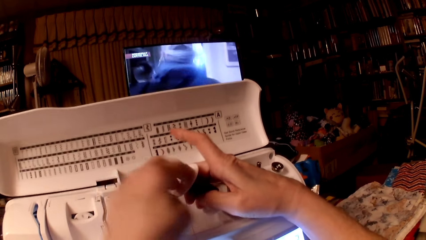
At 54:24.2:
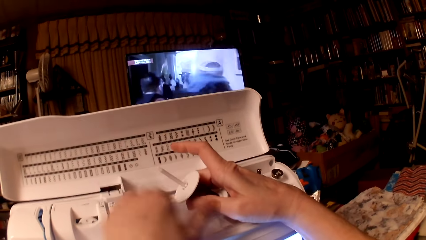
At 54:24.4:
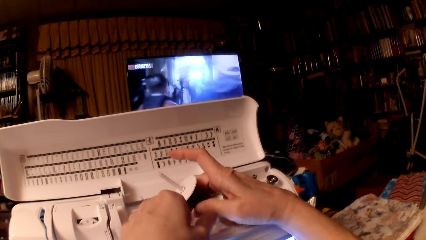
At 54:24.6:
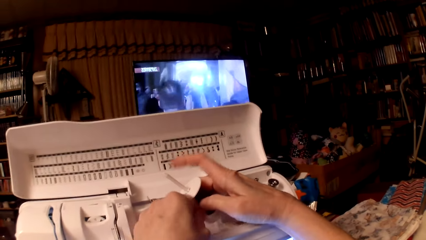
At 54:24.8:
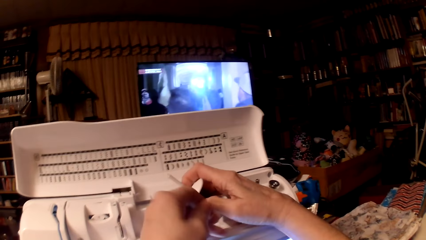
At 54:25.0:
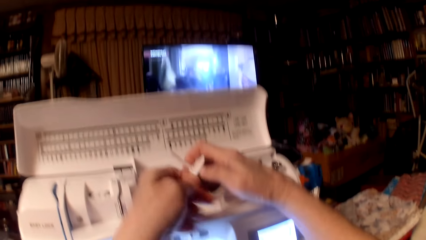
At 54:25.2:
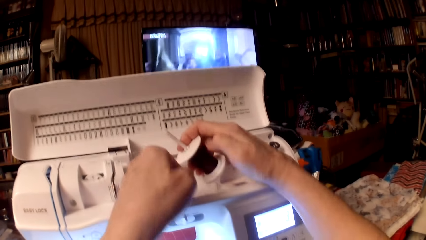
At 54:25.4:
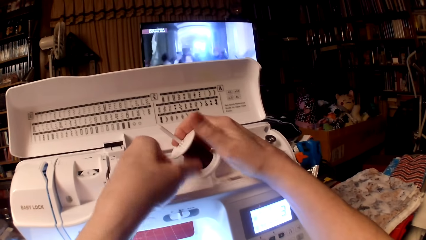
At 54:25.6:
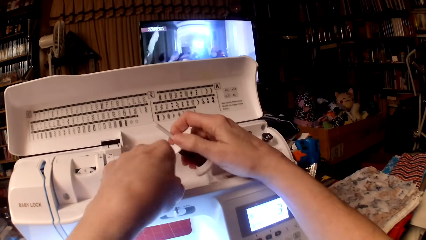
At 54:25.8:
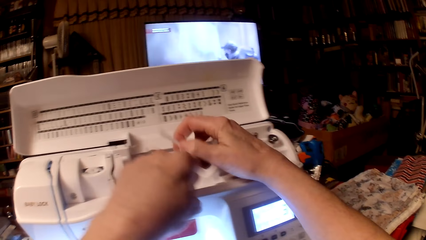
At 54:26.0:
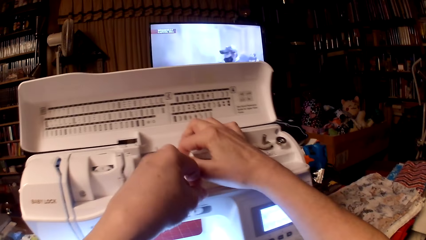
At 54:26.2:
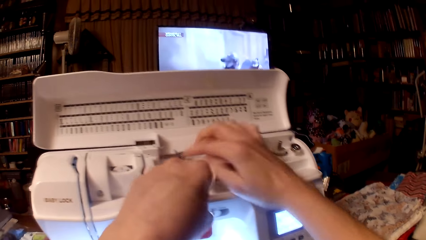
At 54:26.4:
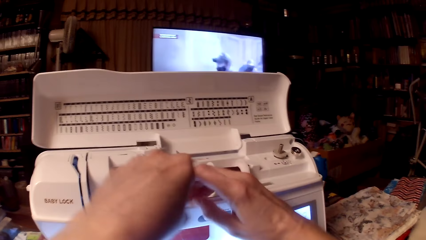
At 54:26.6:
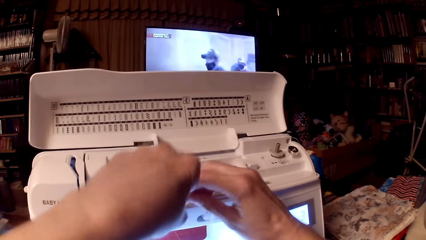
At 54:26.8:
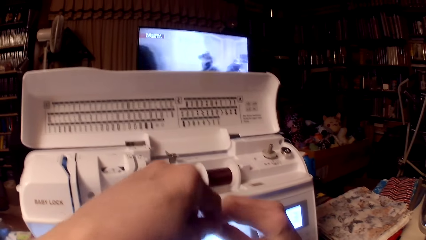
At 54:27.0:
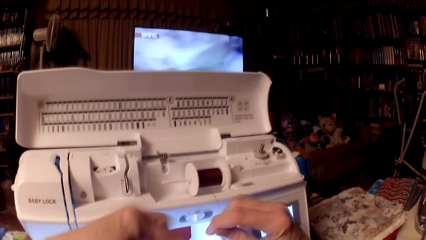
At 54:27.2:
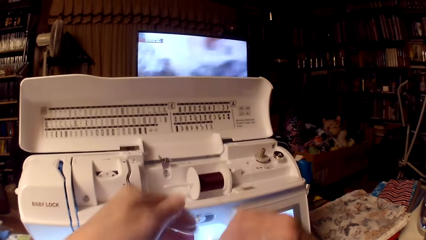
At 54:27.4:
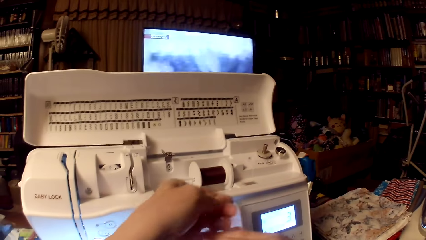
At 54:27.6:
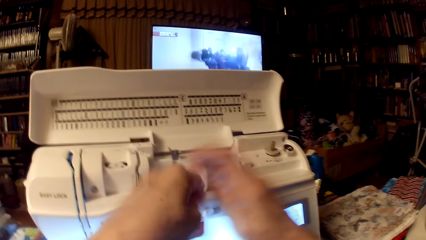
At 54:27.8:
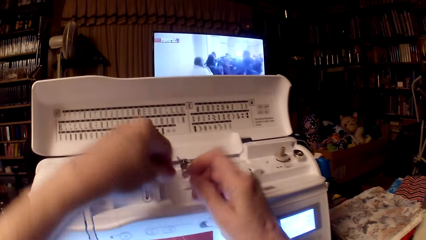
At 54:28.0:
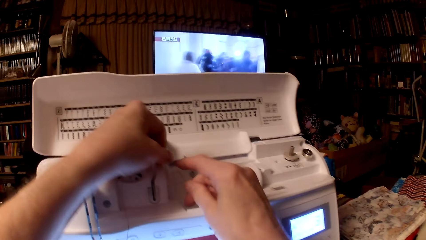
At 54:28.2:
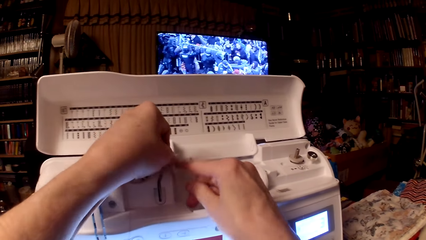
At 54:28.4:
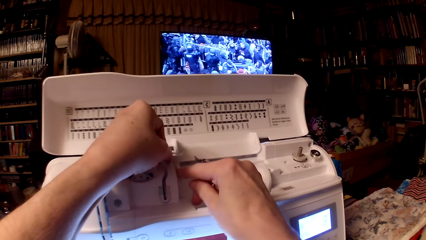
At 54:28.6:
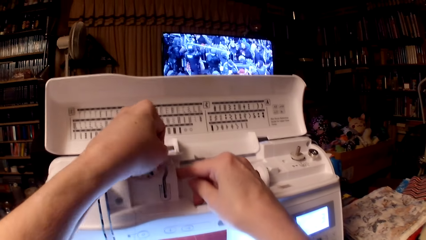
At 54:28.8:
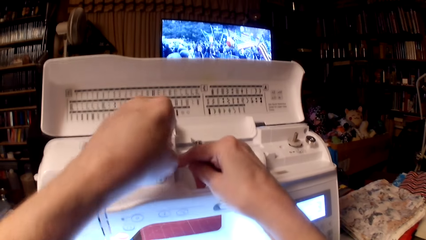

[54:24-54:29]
The camera wearer sets the thread on the sewing machine.

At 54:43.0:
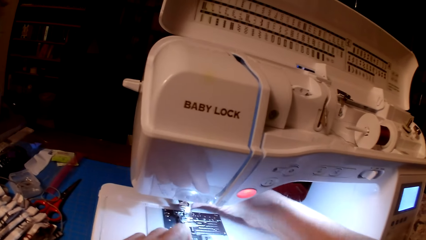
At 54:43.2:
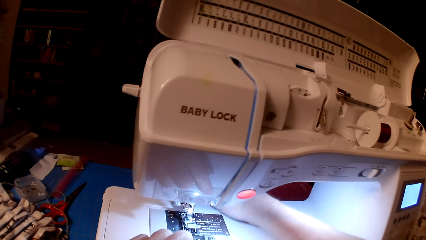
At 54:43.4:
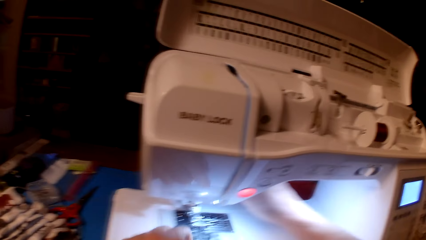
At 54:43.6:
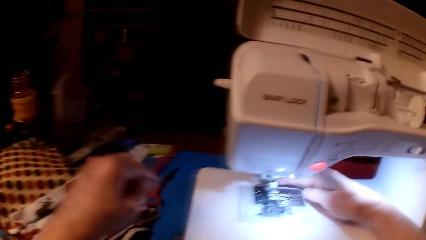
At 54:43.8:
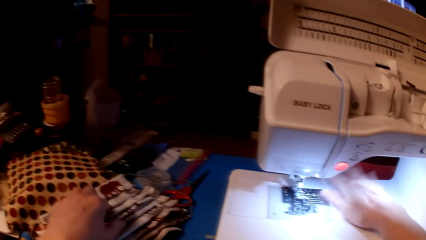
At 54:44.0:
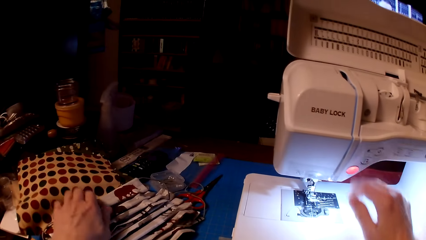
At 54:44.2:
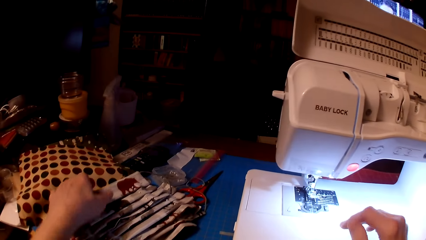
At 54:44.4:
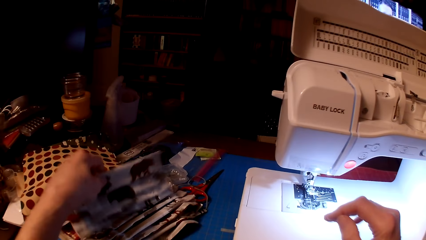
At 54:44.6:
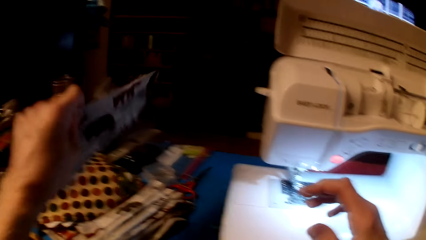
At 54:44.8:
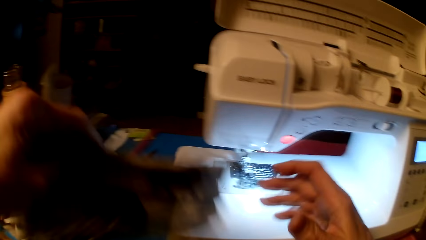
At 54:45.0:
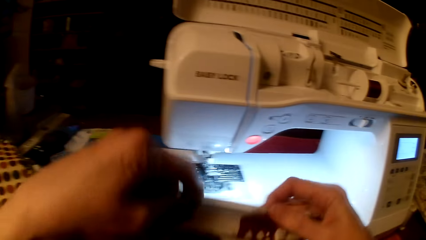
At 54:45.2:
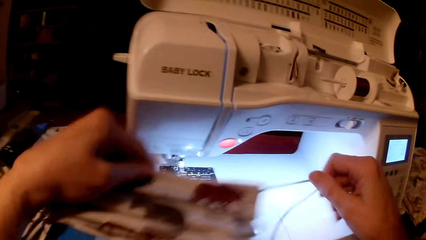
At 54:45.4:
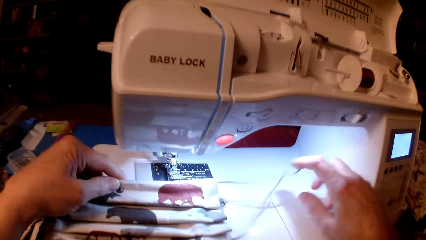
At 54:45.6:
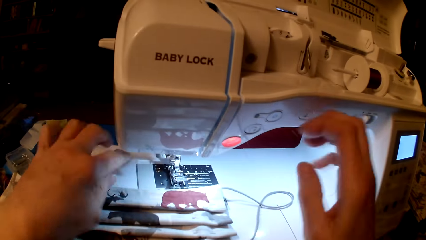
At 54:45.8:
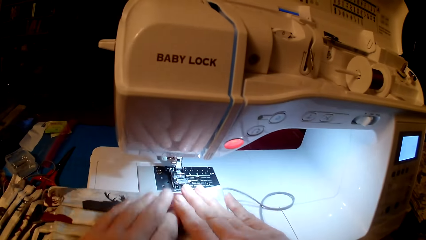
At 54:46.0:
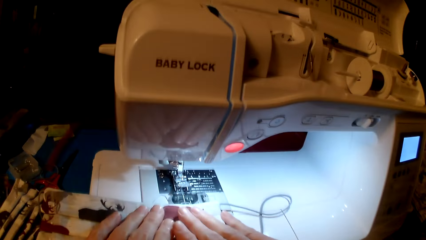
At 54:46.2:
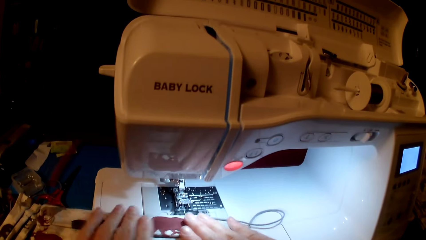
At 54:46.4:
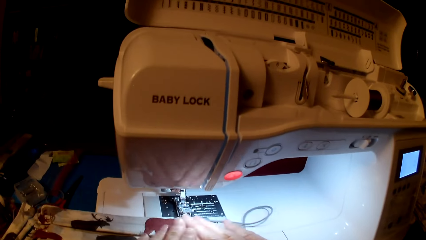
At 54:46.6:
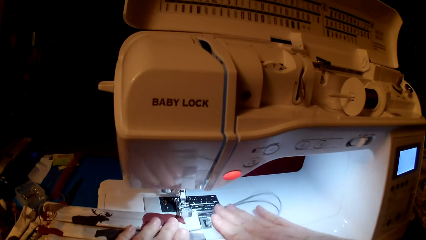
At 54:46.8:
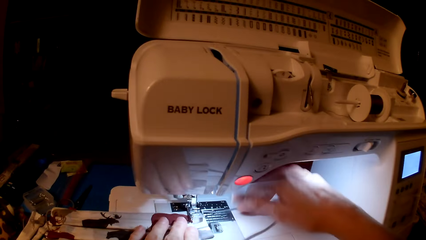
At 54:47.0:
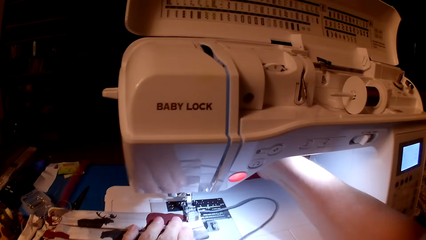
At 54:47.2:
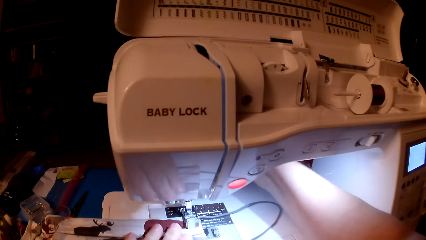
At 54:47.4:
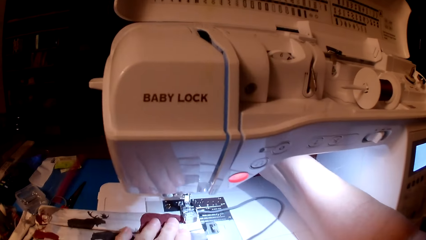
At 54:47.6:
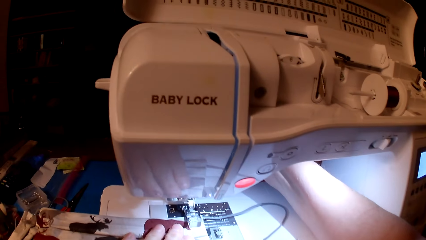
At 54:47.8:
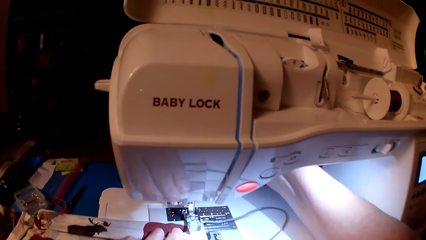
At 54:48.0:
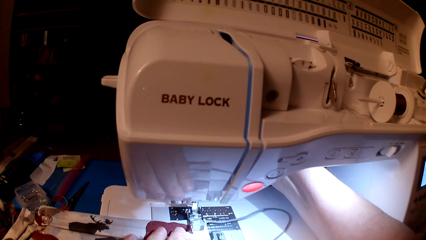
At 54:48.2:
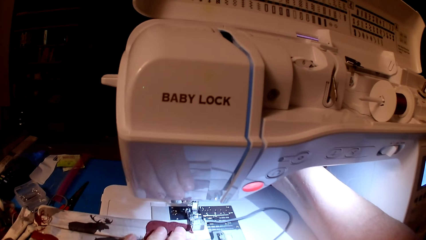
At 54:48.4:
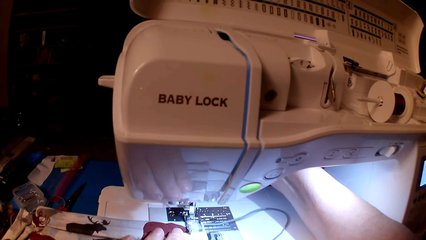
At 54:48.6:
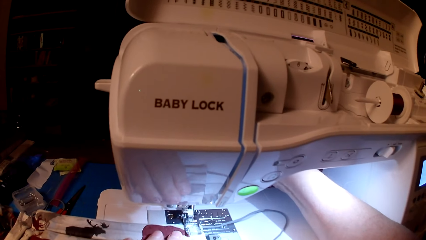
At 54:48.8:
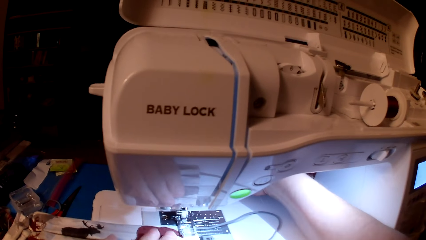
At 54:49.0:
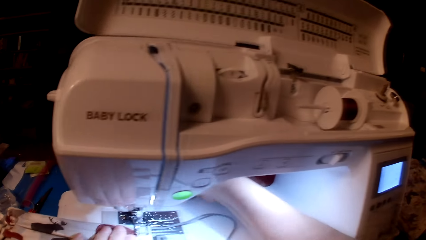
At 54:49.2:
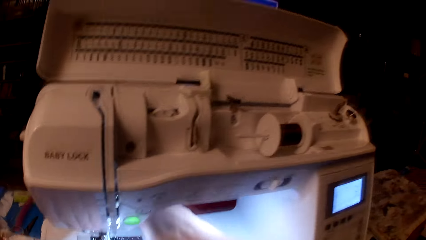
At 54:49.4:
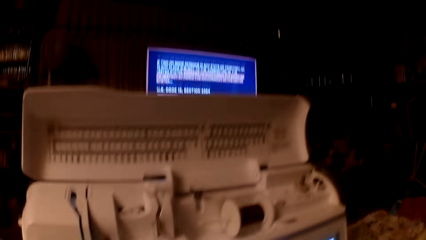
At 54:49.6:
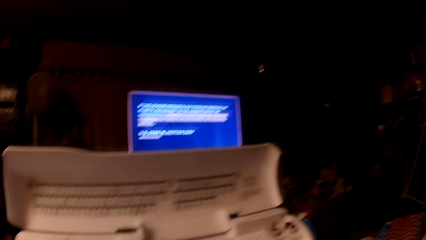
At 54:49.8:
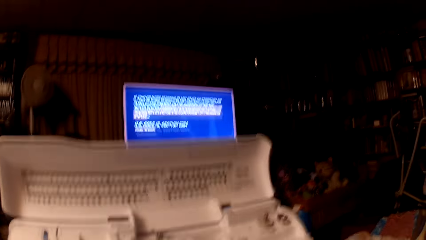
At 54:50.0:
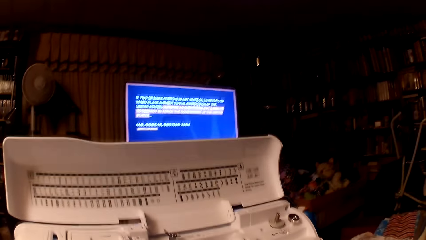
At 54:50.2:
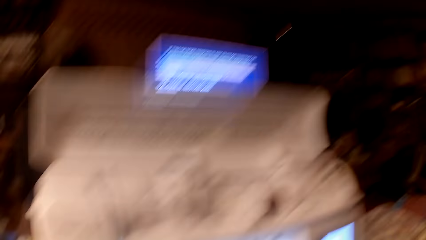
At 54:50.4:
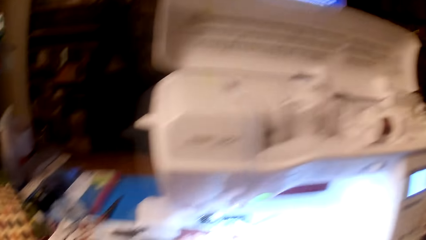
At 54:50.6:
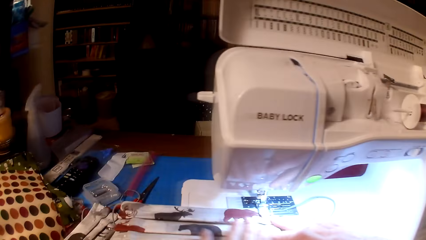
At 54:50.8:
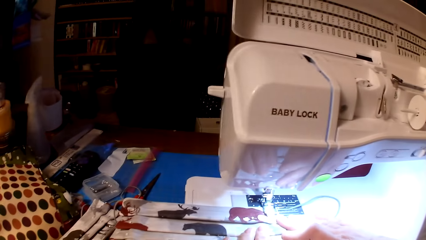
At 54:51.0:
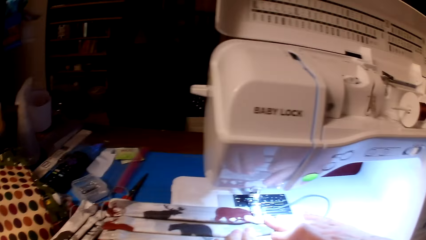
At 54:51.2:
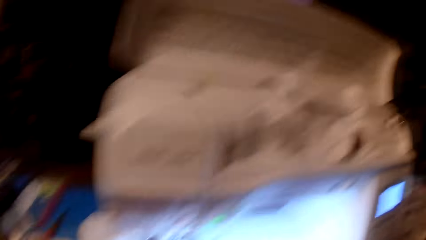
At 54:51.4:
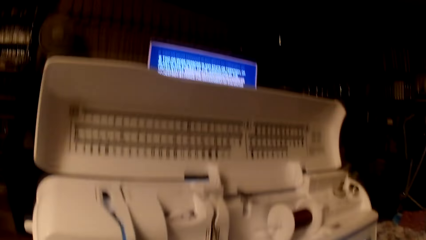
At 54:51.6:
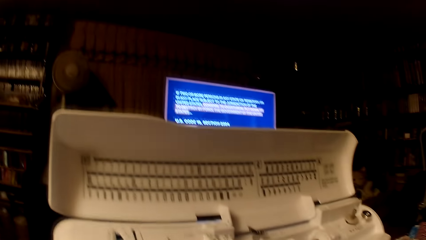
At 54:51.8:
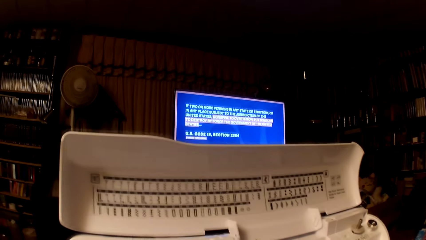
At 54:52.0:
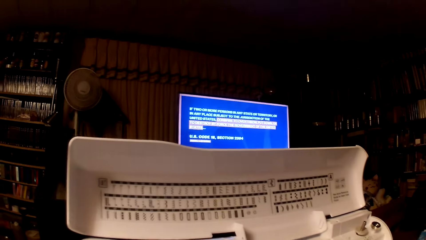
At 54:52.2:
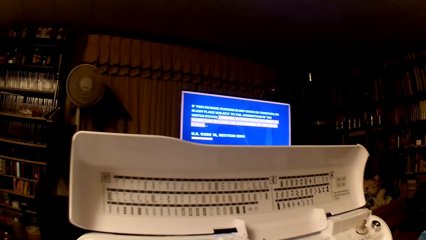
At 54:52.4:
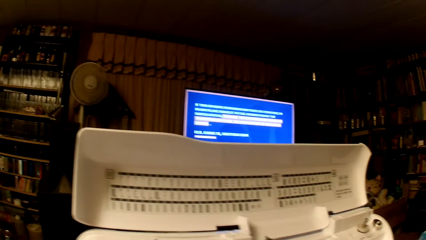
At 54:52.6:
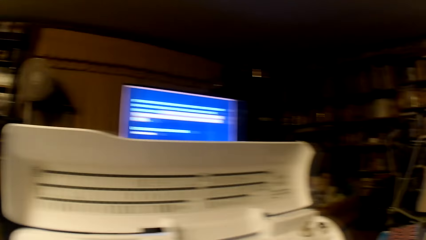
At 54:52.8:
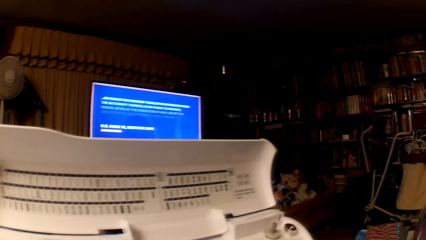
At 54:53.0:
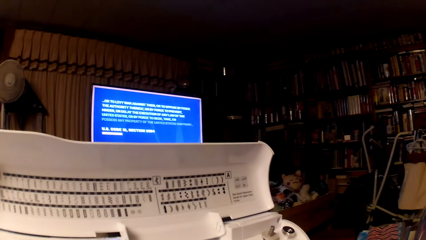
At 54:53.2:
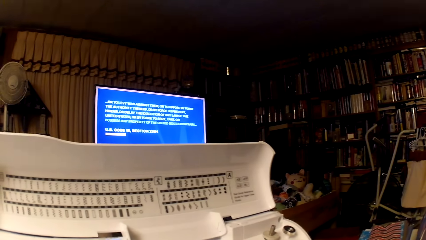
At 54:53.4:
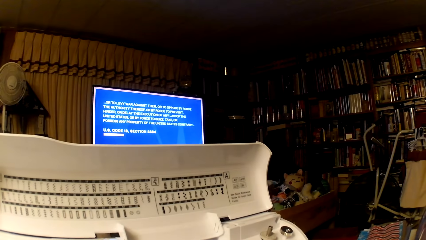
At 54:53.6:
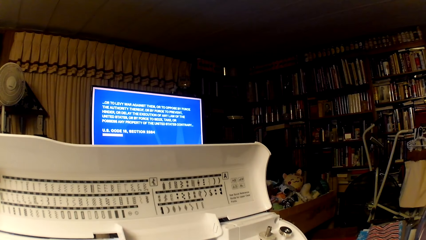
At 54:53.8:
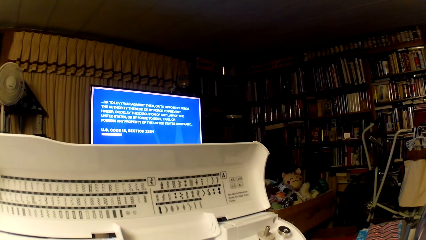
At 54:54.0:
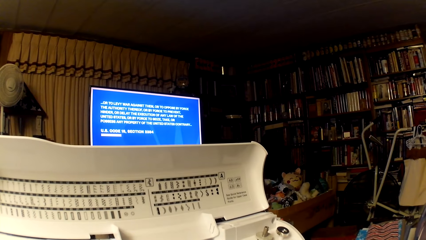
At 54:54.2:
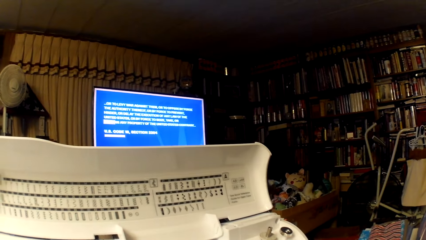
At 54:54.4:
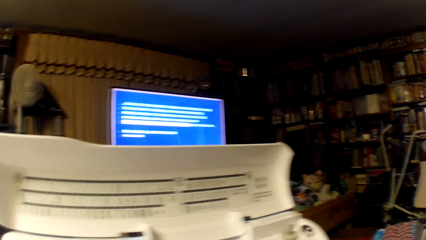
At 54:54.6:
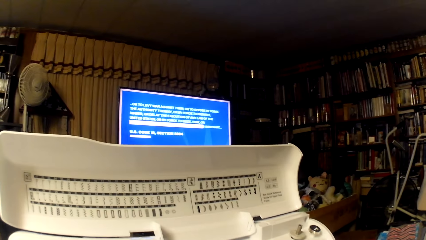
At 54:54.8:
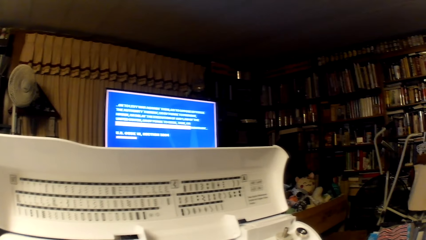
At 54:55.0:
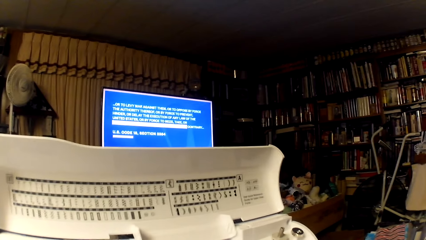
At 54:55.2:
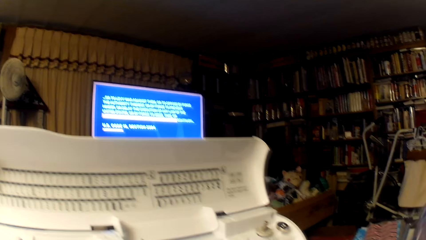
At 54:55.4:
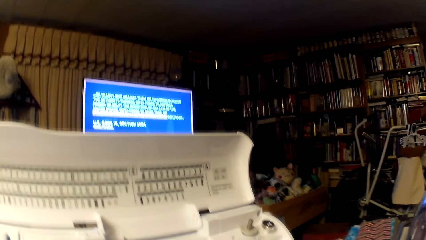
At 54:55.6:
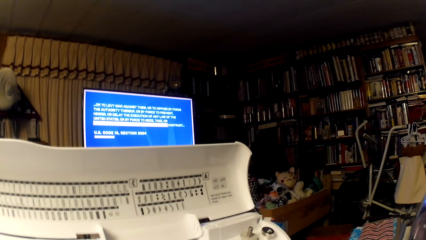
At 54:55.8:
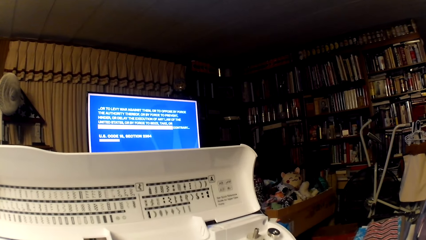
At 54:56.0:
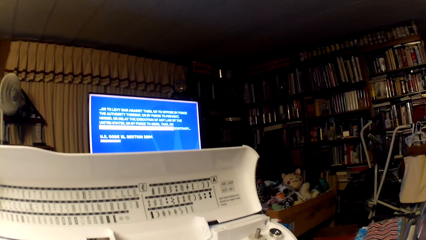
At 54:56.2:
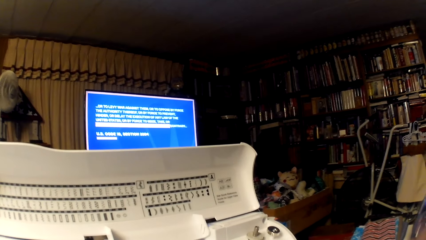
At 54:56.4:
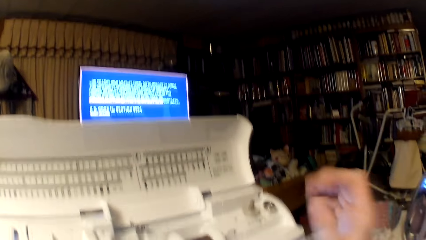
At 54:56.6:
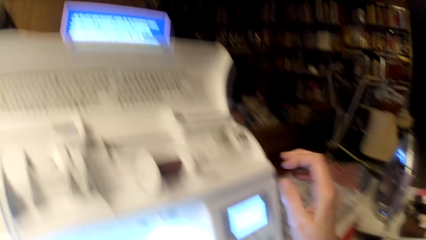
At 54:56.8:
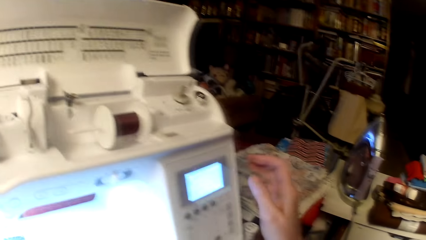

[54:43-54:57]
The camera wearer puts the mask on the sewing machine. They pick up fabric. They put the fabric on the sewing machine. They look around. They watch television.
